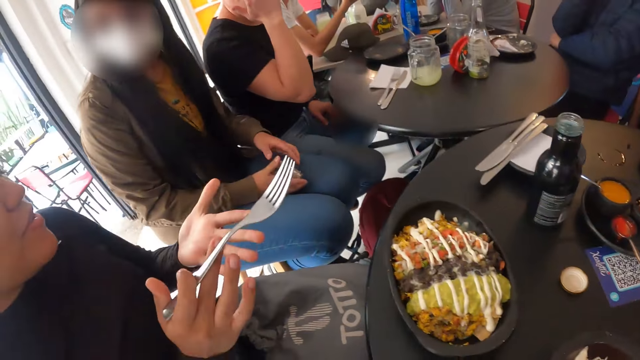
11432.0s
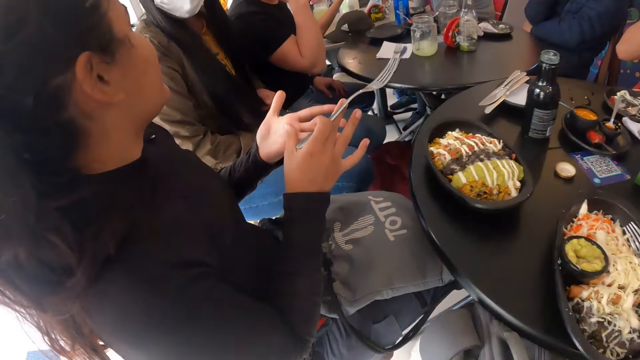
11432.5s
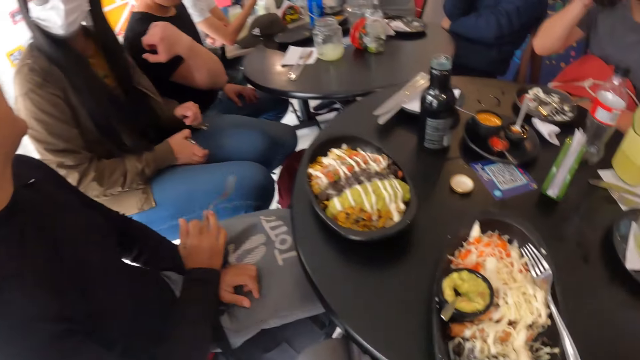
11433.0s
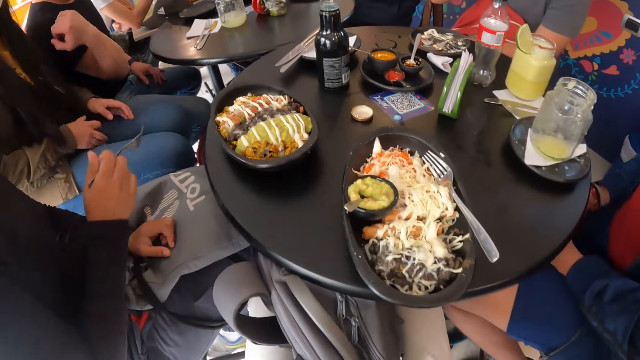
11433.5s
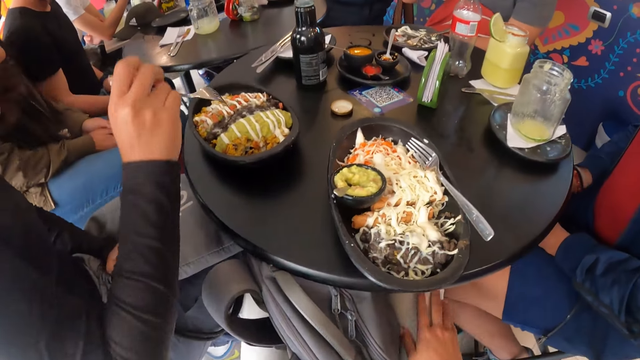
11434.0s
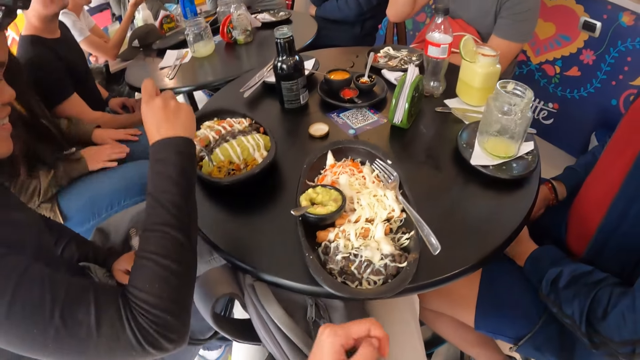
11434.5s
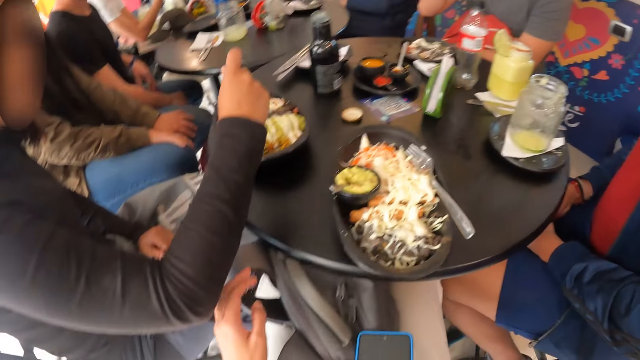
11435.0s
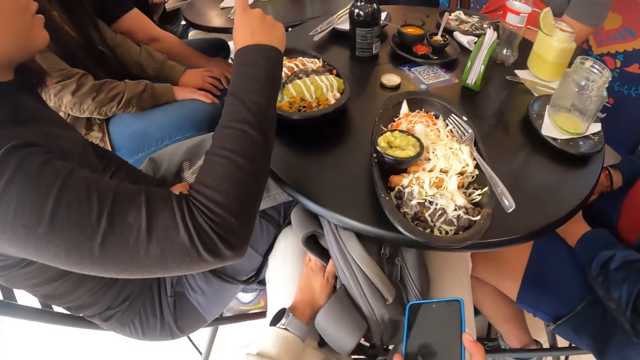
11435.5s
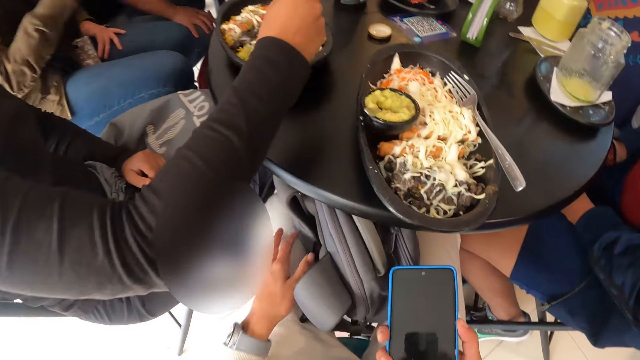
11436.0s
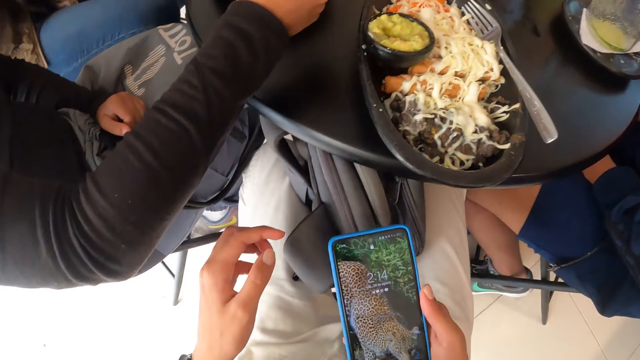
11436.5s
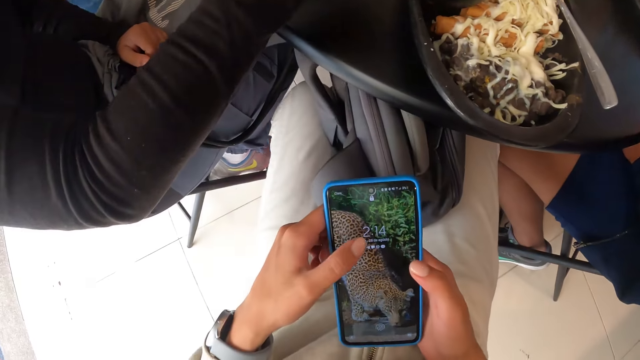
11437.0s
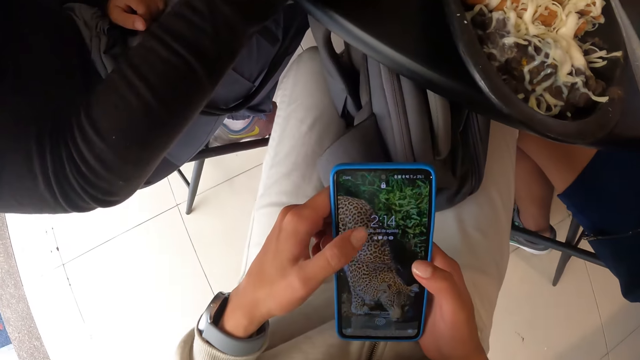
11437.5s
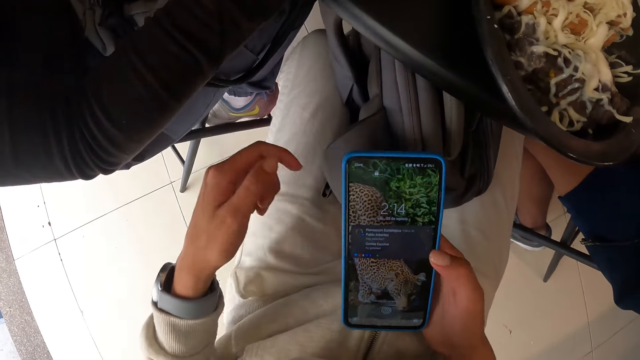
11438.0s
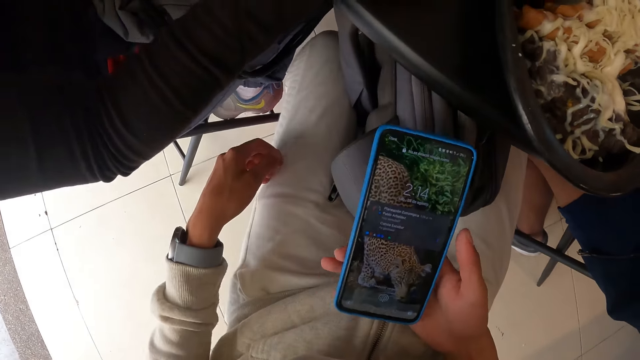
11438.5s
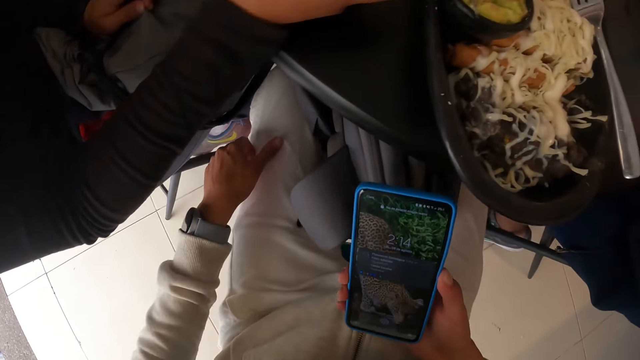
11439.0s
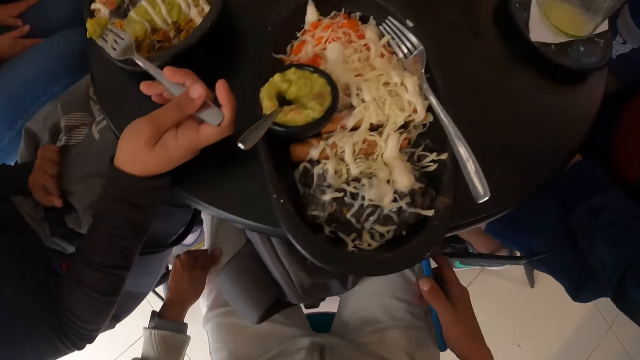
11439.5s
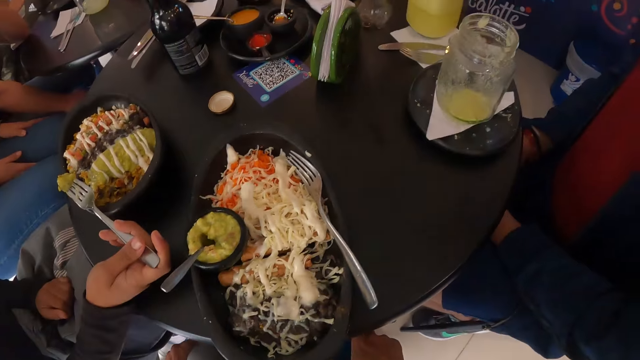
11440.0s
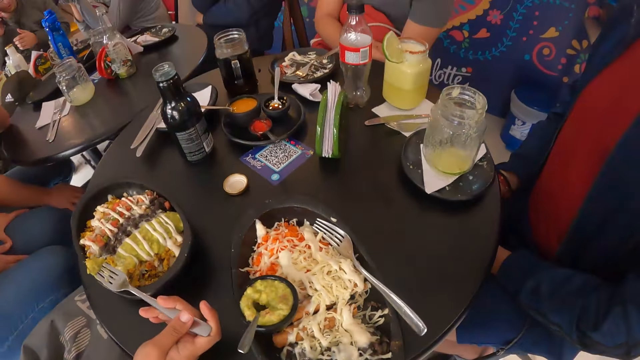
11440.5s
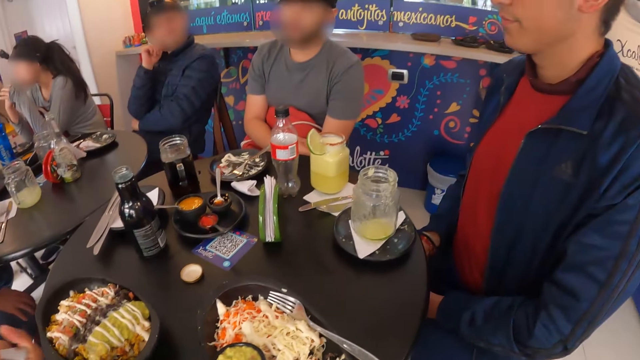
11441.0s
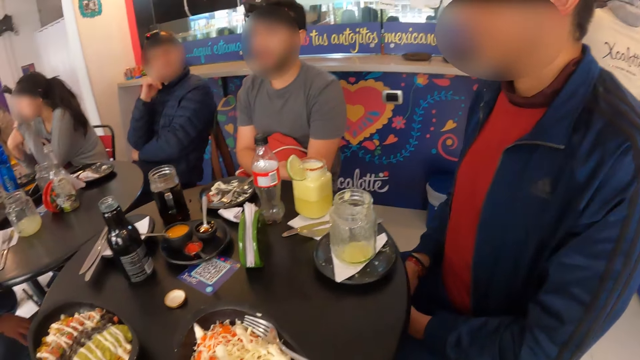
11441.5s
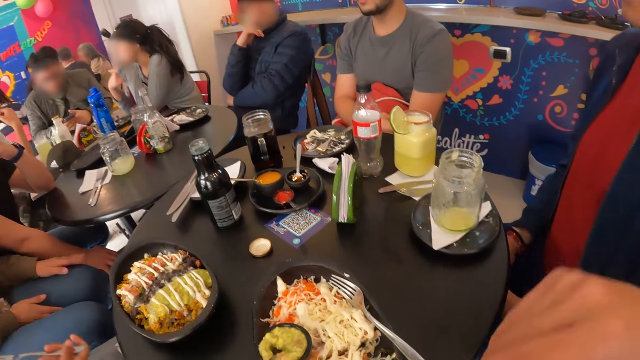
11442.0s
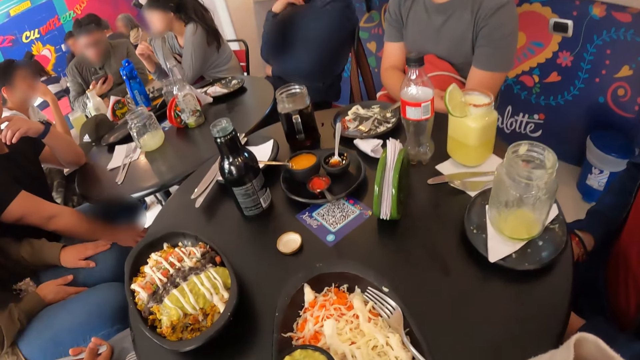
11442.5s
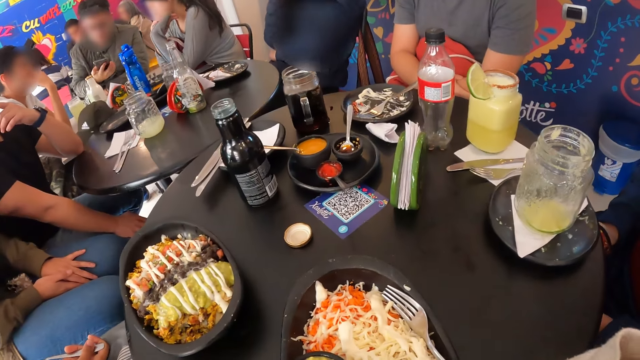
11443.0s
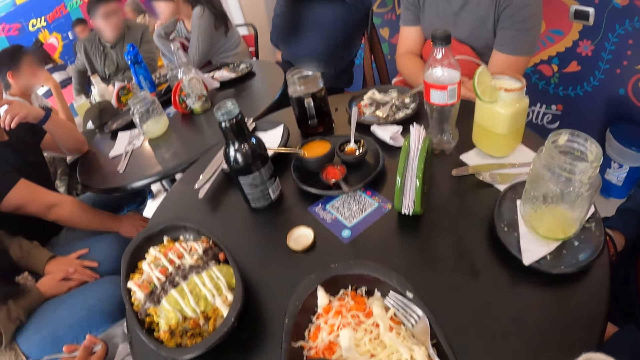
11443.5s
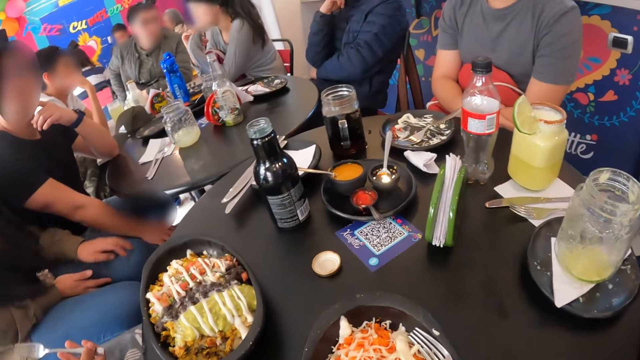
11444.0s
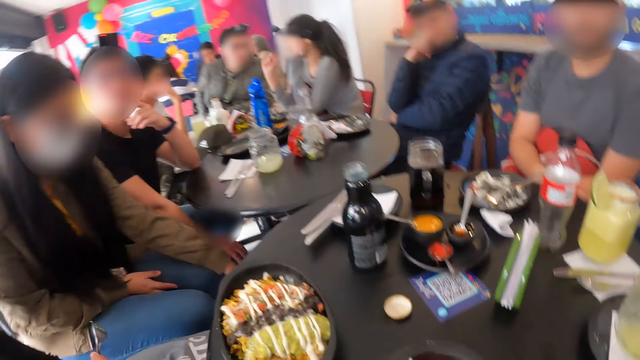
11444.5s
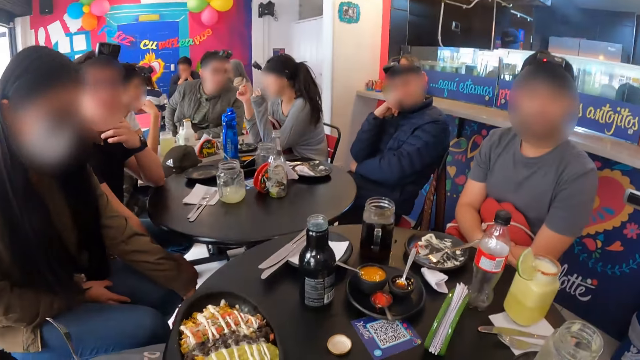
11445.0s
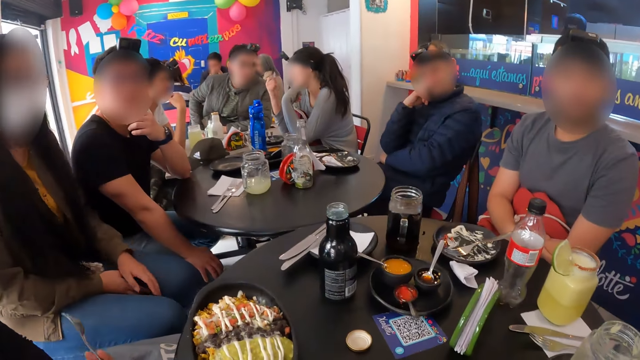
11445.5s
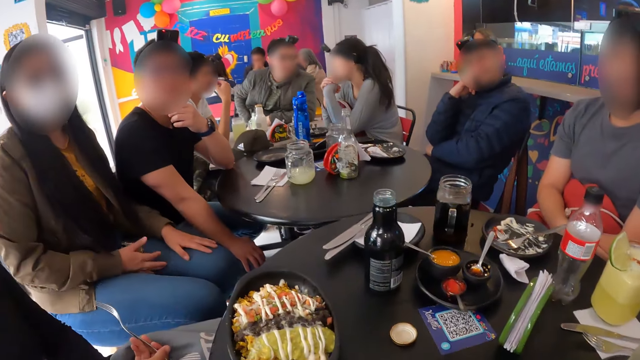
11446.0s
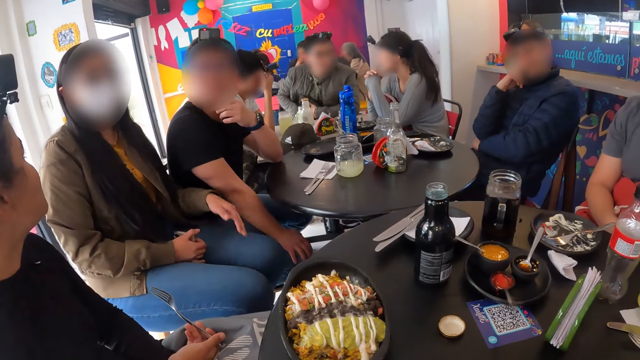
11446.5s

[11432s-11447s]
The camera wearer pushes the seat. He rubs his right hand on his right leg. He adjusts the bag on his leg with his left hand. He removes his left hand from the backpack. He presses the phone with his right hand. He scrolls the phone. He holds the phone with his left hand. He taps the phone with his left hand. He places his left hand on his left leg. He places the phone in his right hand on his right leg. He looks around the table. He rests his right hand on the table.

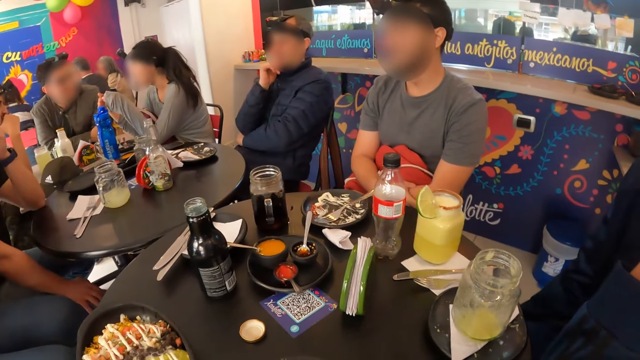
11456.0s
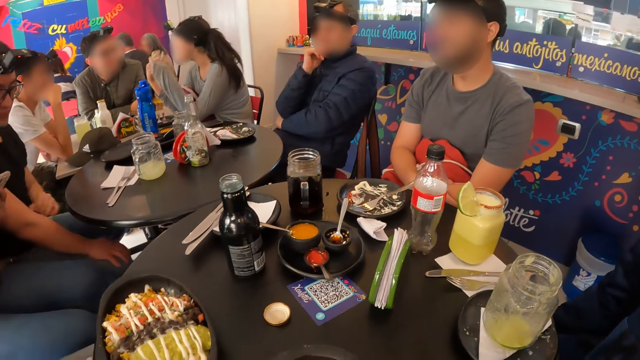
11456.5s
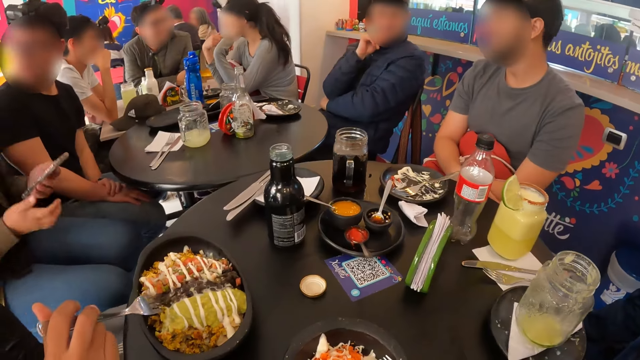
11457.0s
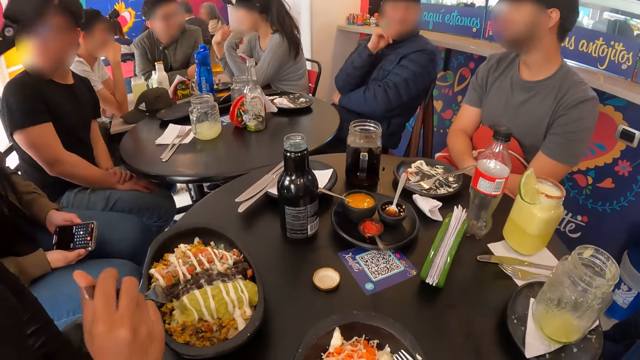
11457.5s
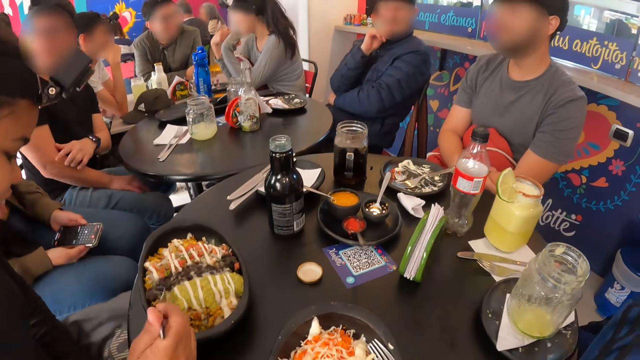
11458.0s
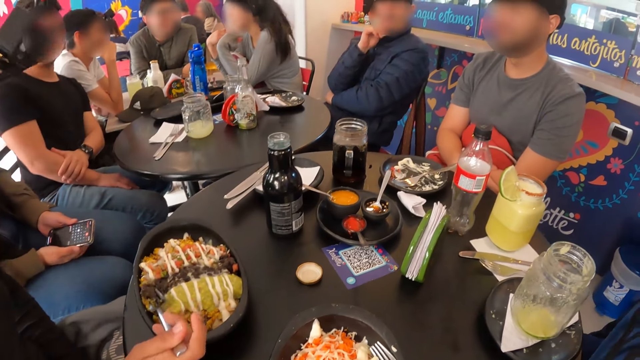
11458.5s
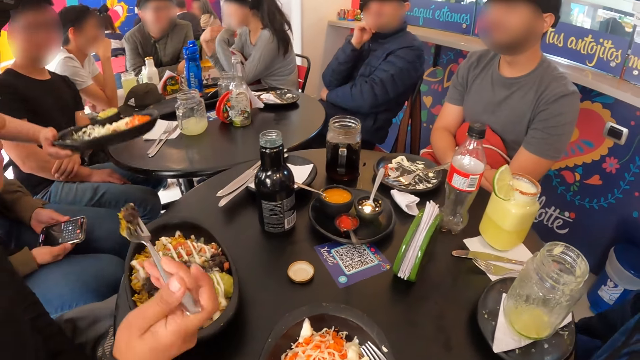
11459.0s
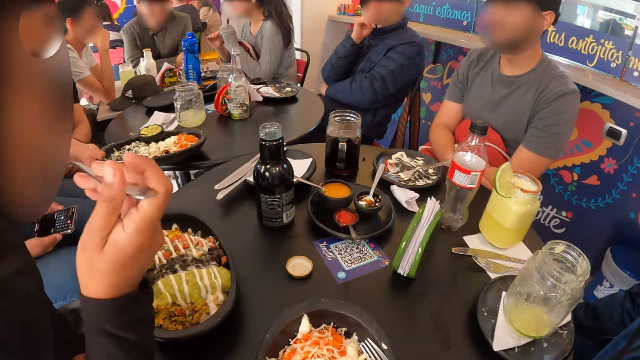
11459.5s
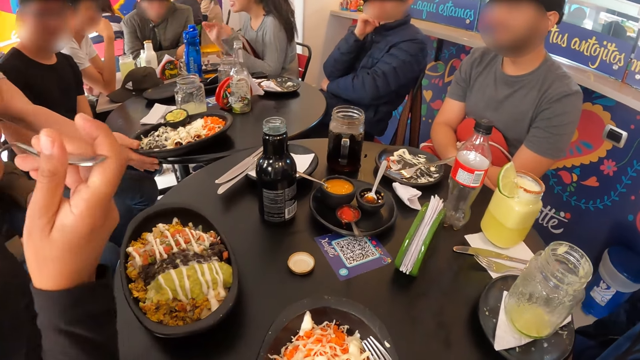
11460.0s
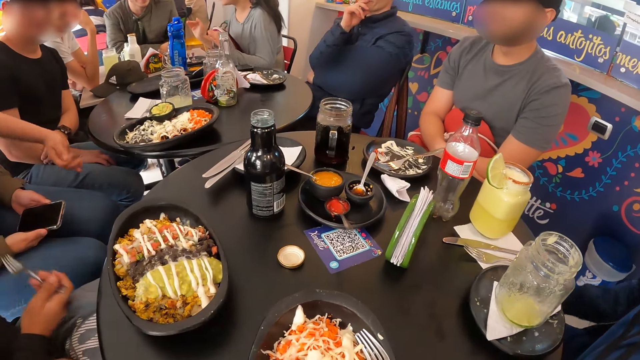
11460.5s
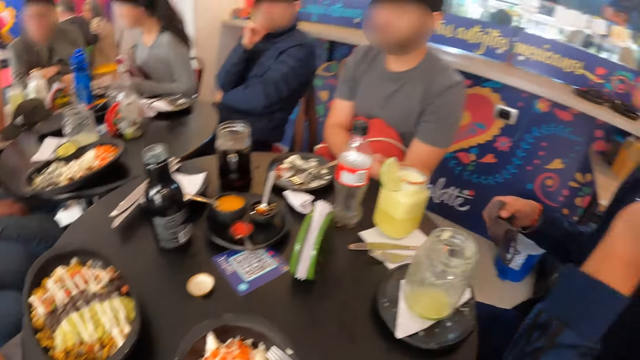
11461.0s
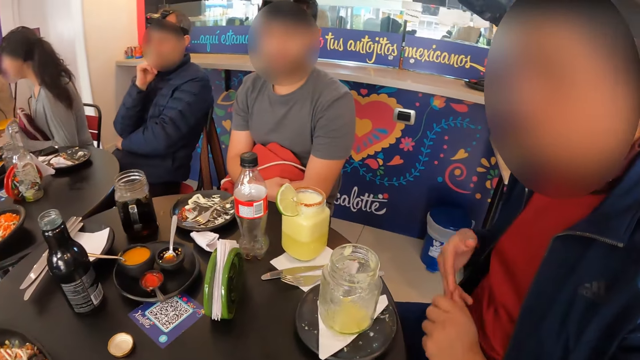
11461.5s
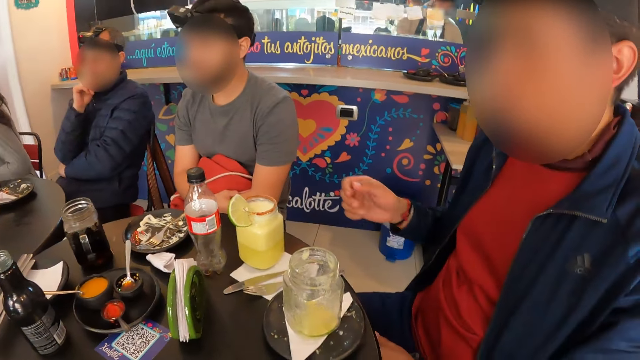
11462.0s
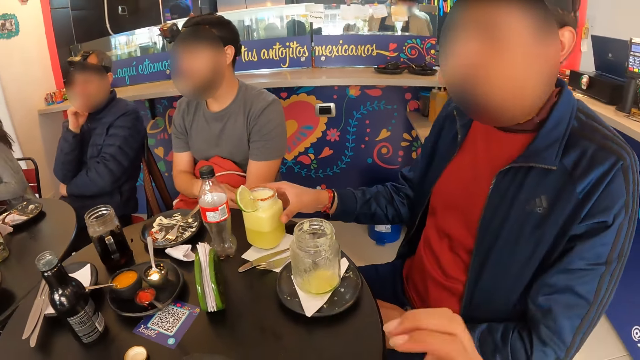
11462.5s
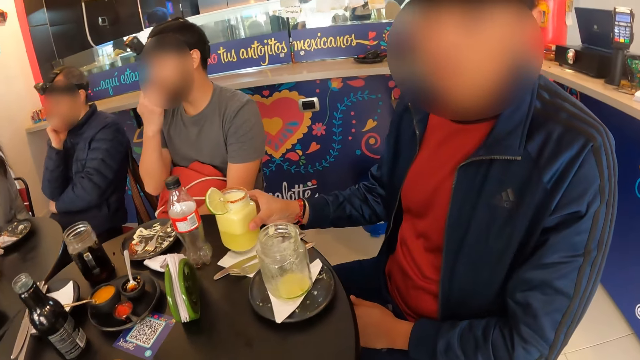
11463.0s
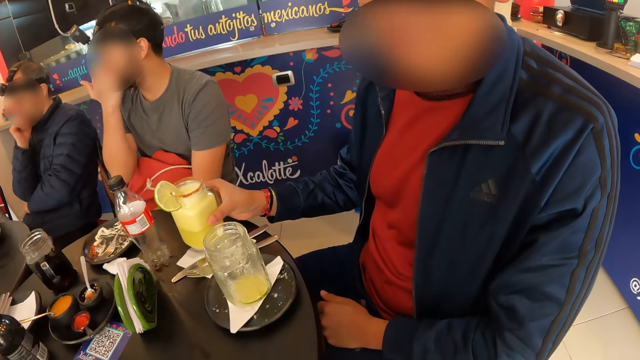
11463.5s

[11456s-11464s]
The waiter serves a meal in a plate on a table with his right hand. A man takes the facemask from his right hand with his left hand. The man places his left hand on his legs. The man holds a cup on the table with his right hand. The man lifts the cup from the table with his right hand.
